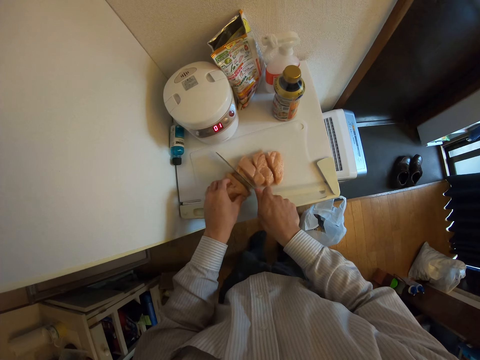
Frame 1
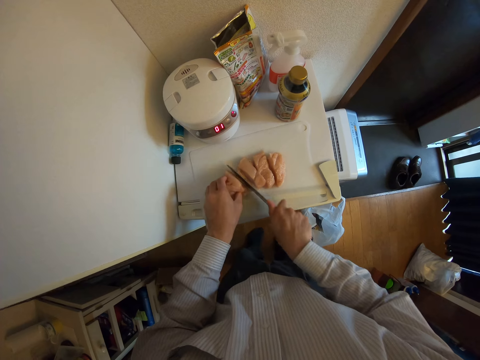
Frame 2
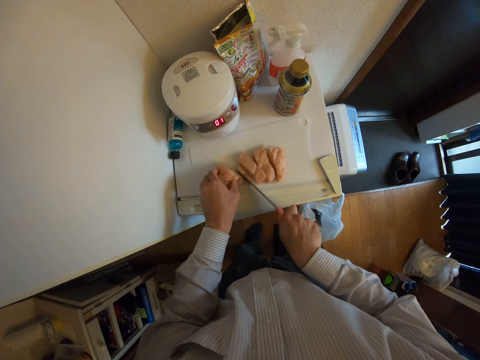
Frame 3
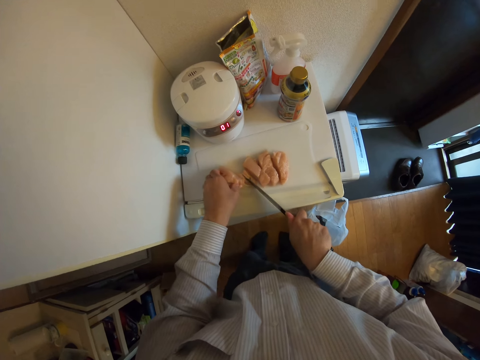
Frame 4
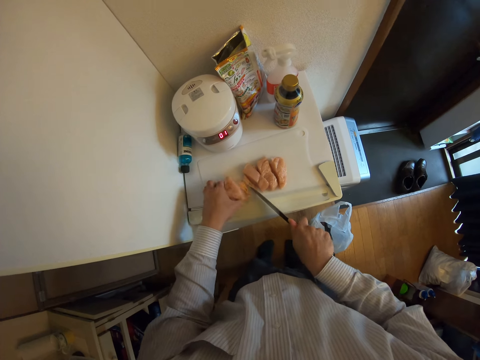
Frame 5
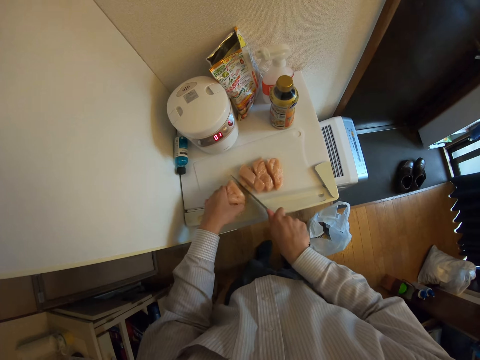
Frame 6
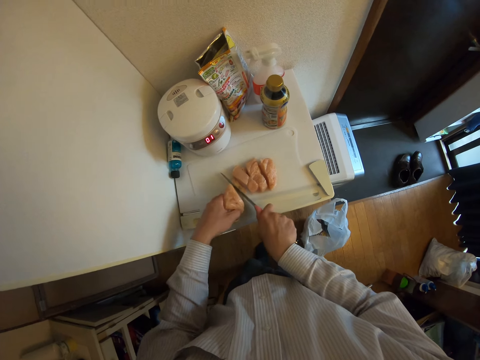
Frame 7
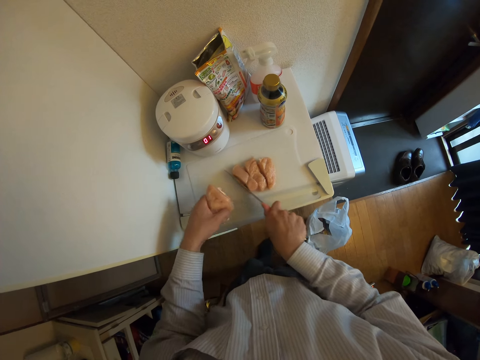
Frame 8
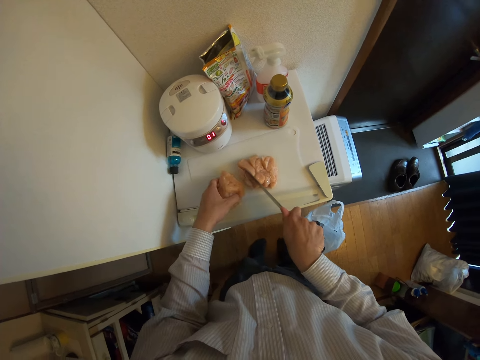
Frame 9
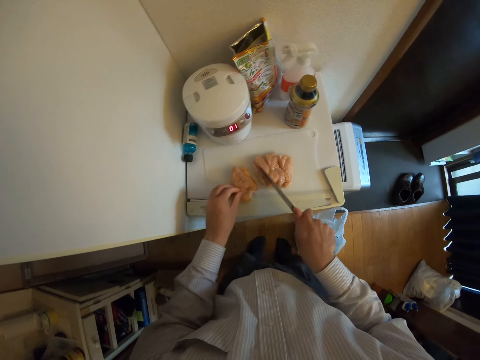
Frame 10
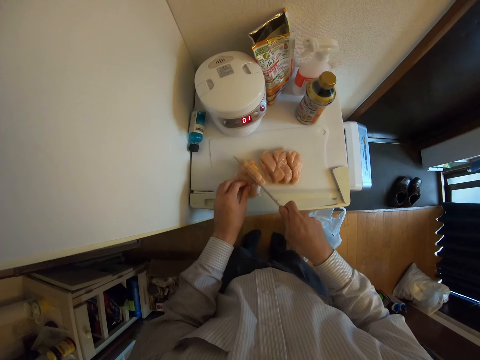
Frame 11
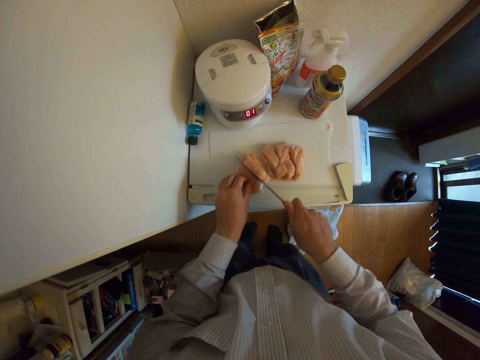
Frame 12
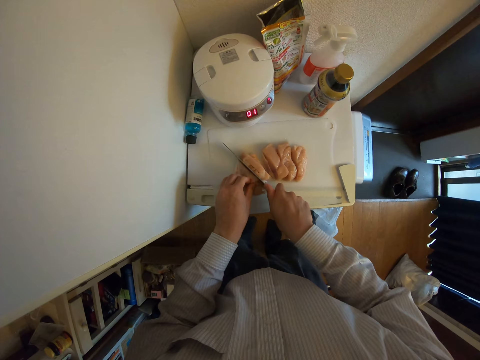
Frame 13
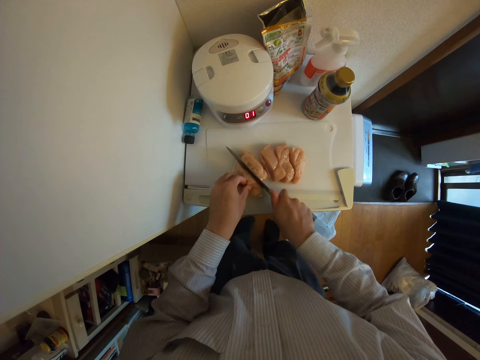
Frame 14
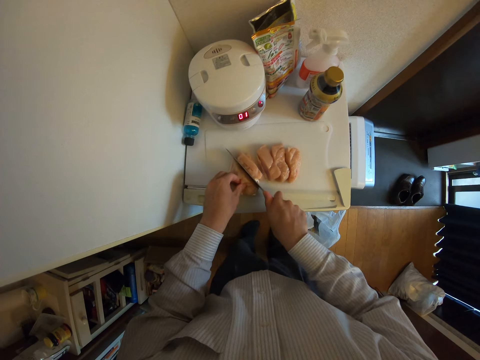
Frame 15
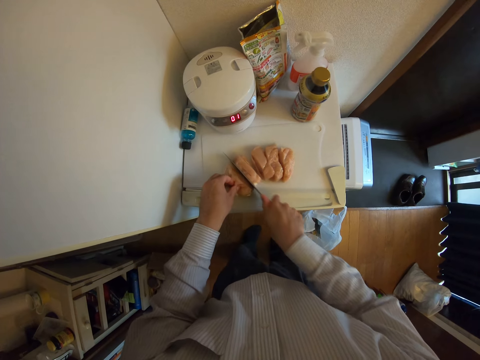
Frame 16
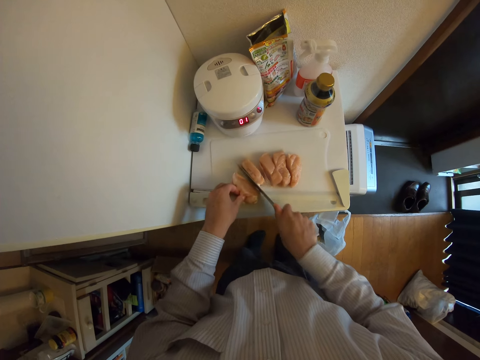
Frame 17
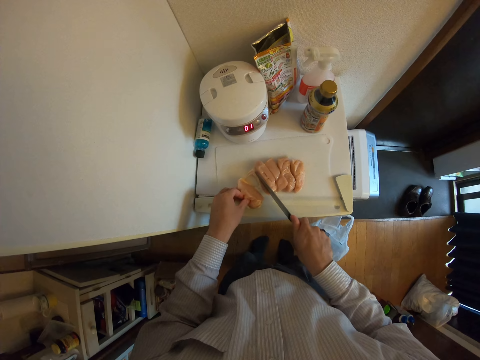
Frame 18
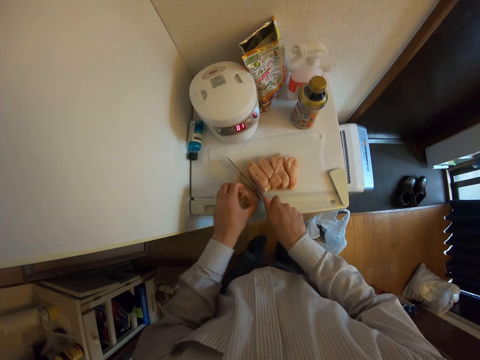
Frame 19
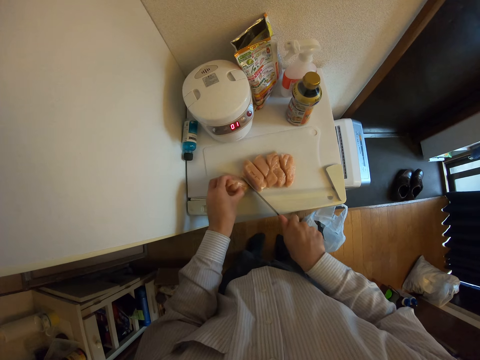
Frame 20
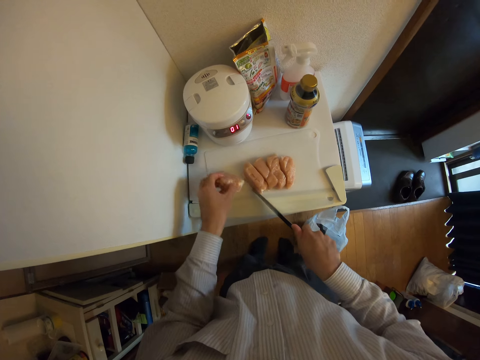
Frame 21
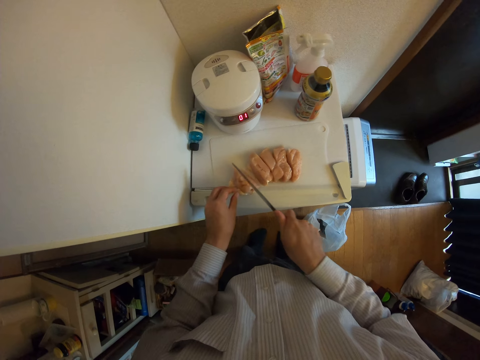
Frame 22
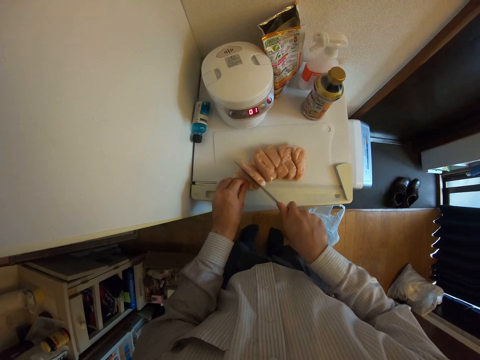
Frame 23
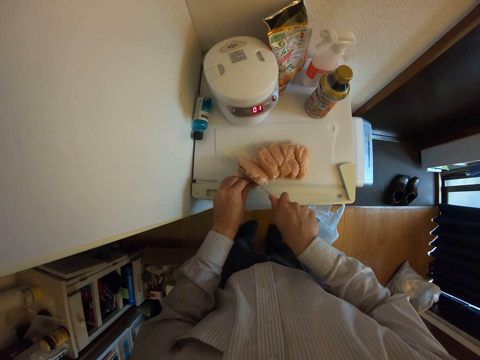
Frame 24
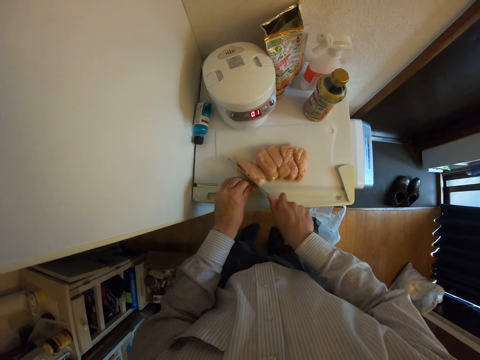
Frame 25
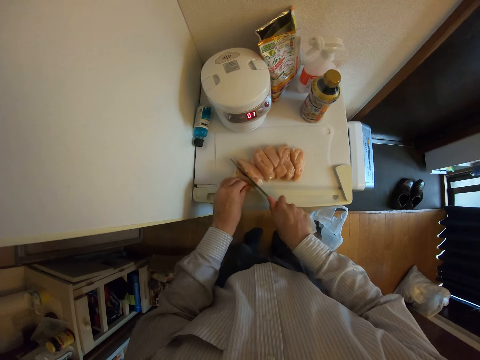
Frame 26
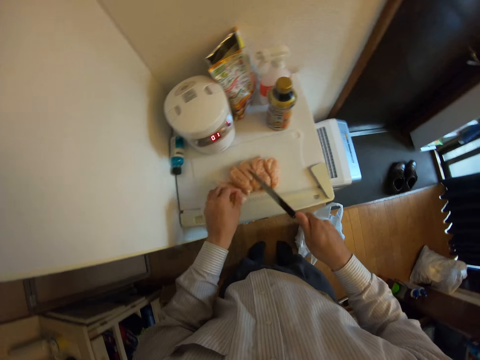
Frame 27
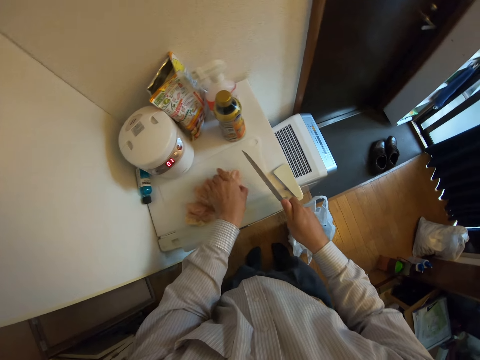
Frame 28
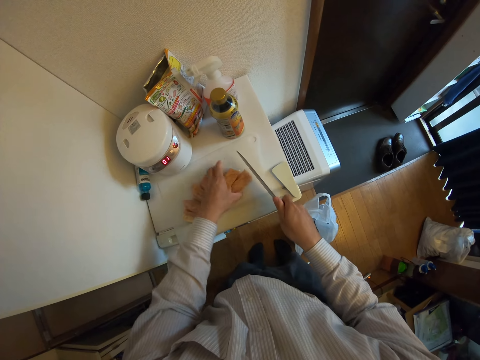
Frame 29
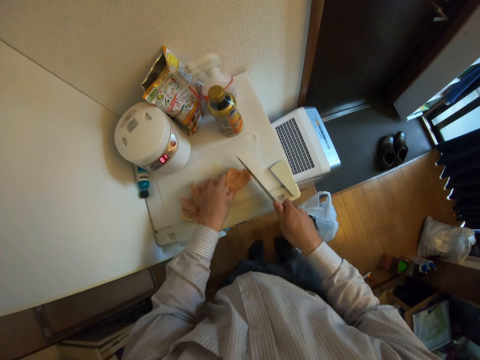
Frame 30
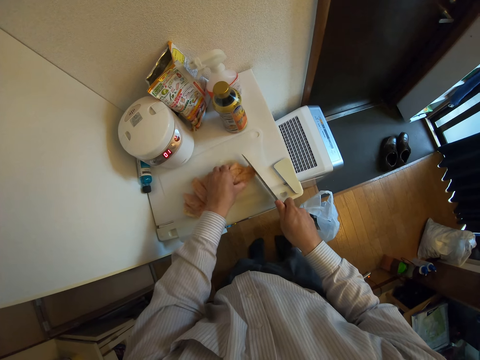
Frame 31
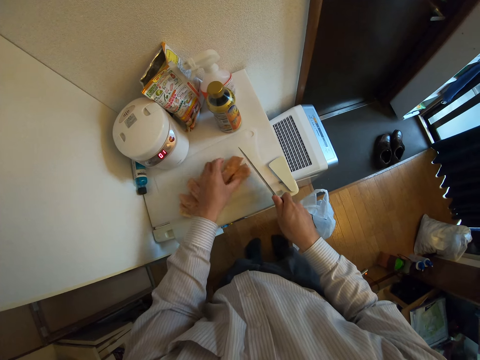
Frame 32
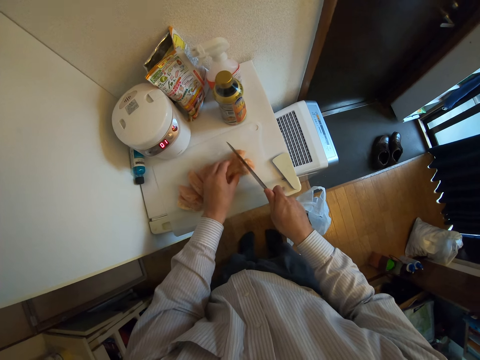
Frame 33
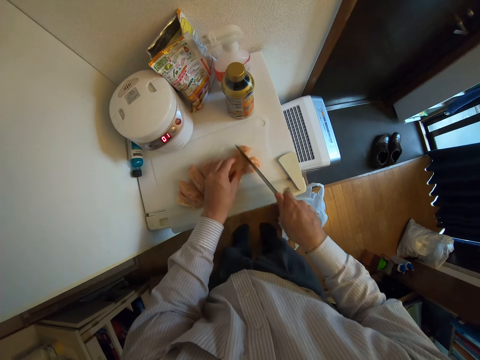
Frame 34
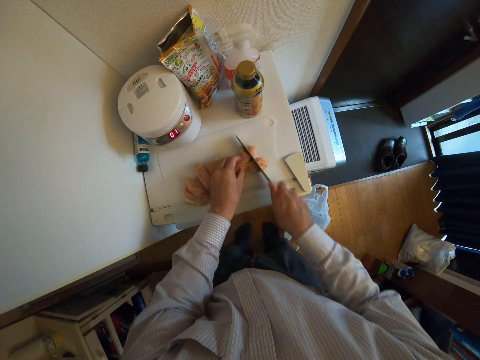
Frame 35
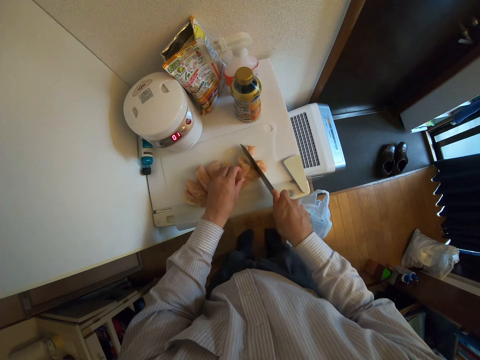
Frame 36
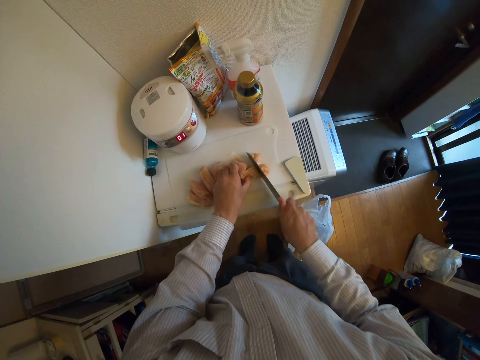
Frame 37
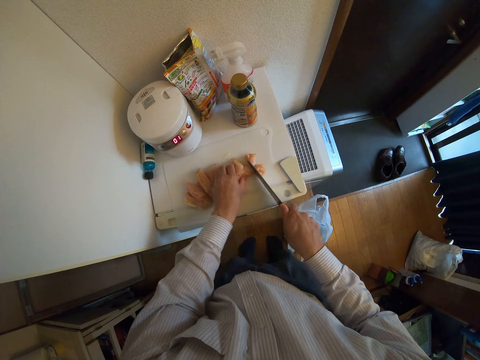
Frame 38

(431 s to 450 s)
The camera wearer lifts the meat. They put the meat on the chopping board. They cut the meat. They move the meat. They cut the meat. They move the meat. They cut the meat.

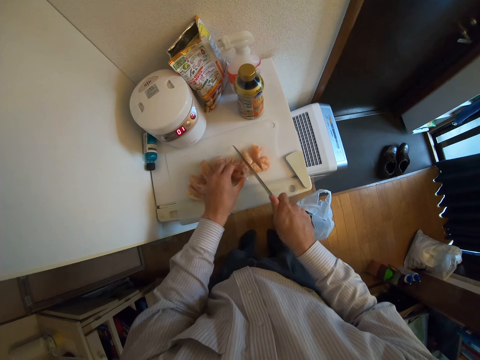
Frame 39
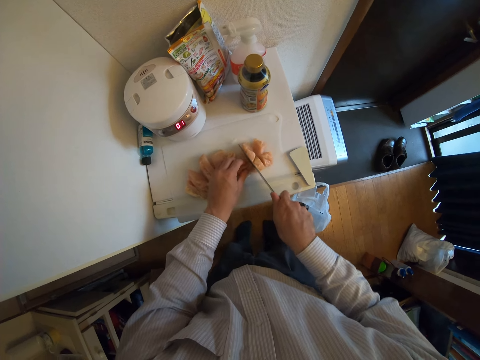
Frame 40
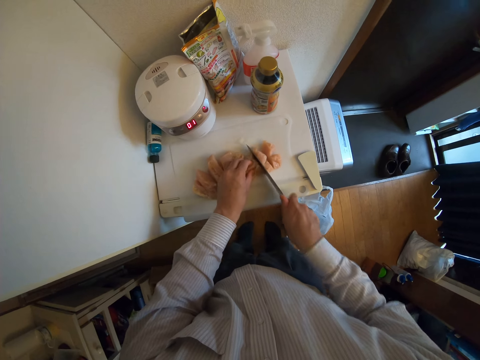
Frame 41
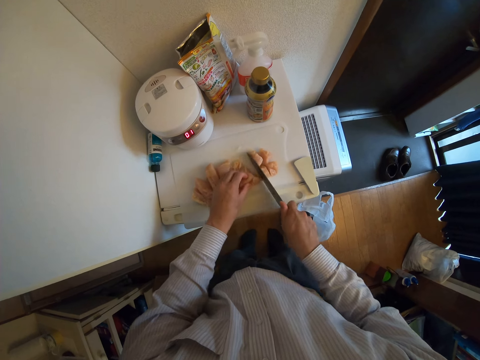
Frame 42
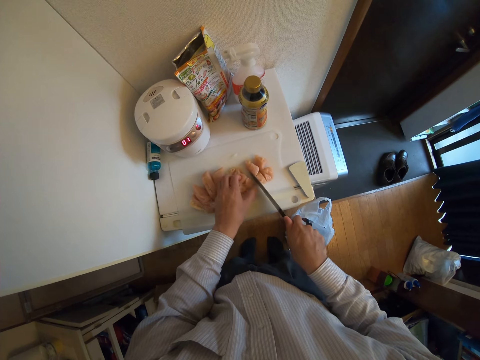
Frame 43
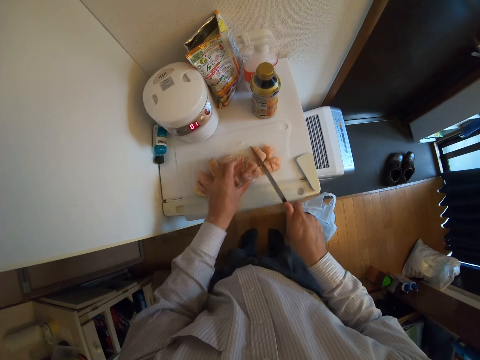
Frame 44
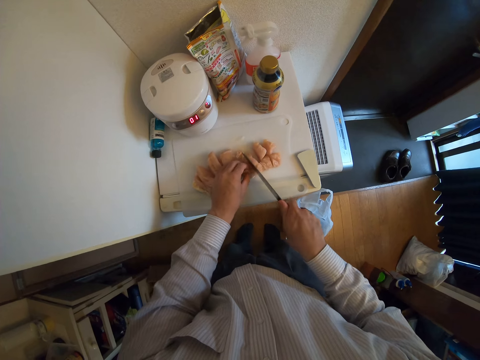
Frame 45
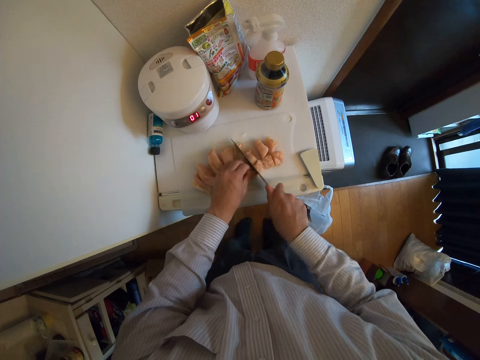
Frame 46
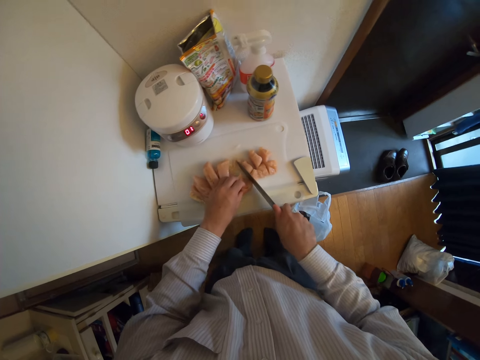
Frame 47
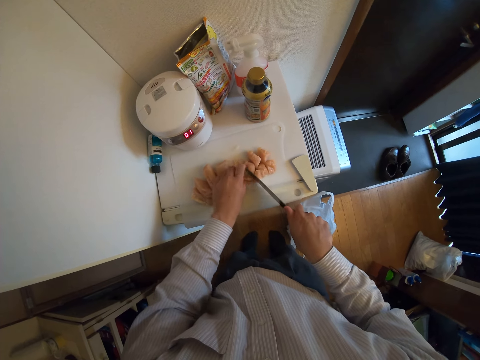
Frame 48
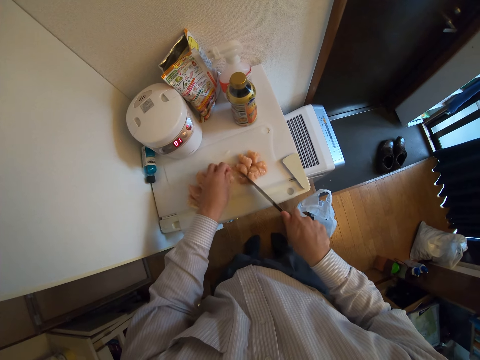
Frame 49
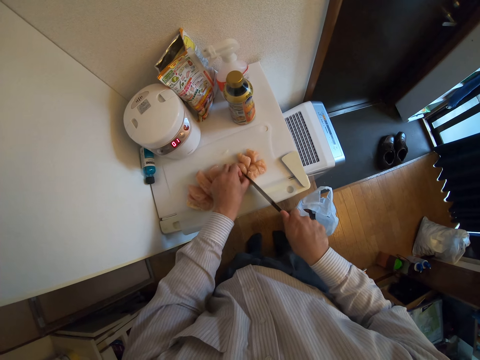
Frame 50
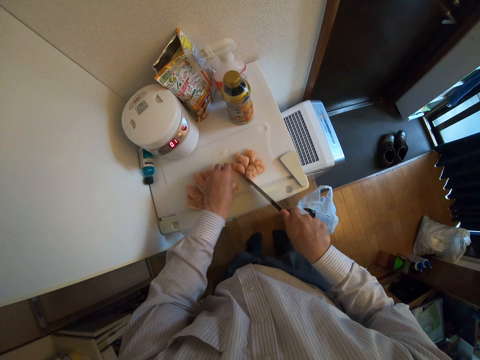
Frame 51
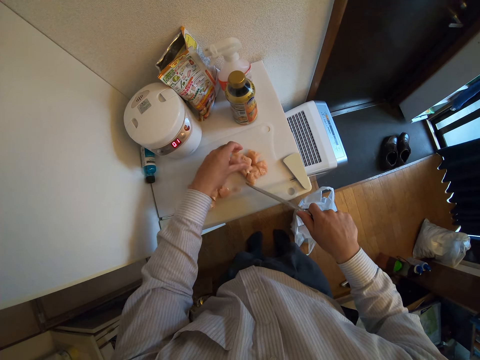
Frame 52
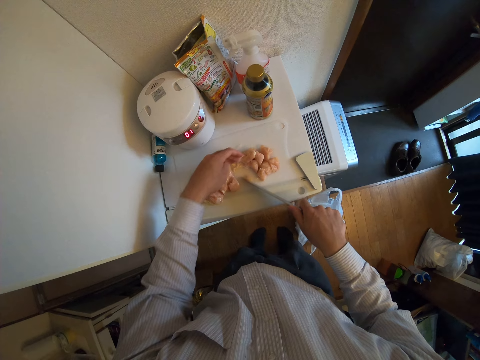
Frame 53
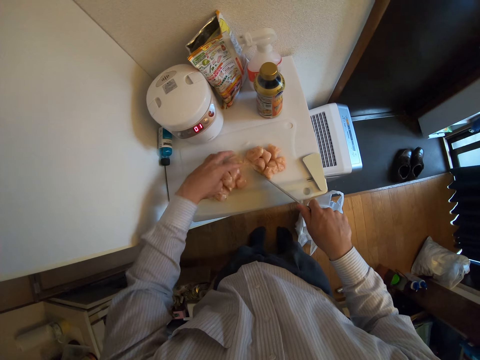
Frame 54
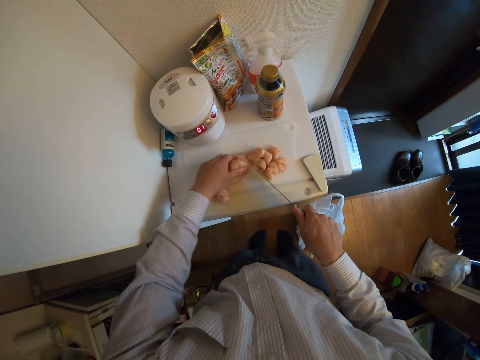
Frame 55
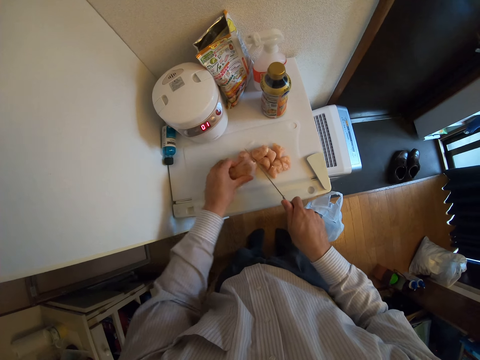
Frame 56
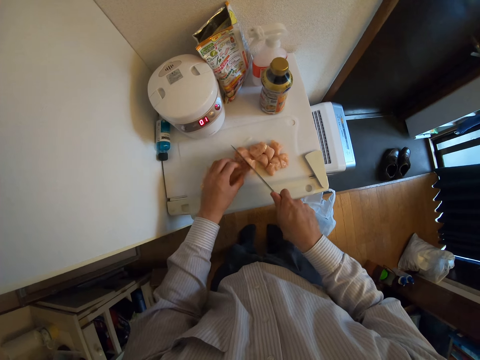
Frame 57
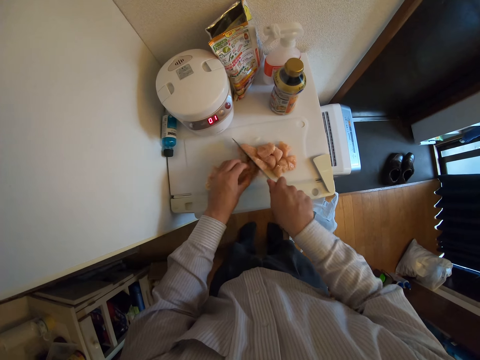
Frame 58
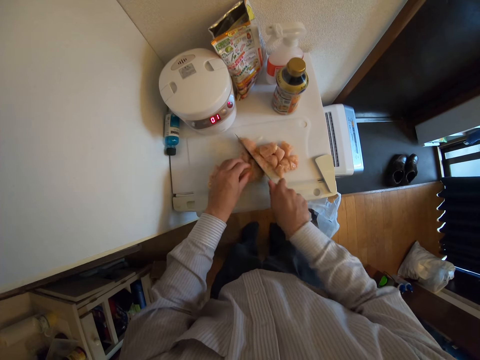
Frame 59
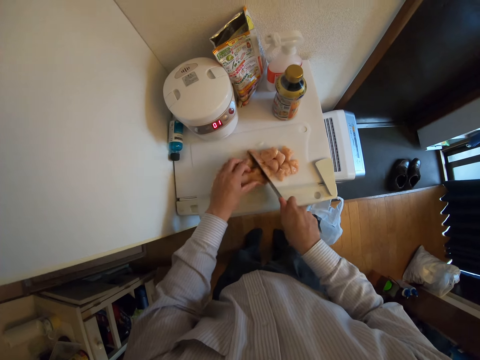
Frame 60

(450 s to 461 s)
The camera wearer picks the meat. They put the meat on the chopping board. They rub the knife on the chopping board. They move the meat. They cut the meat.
